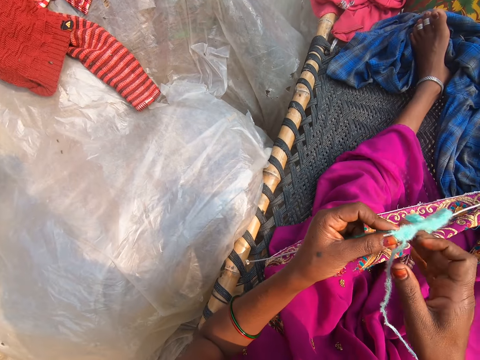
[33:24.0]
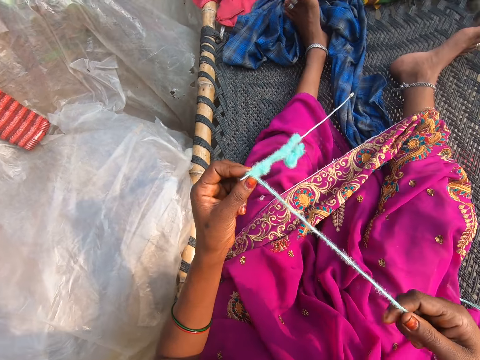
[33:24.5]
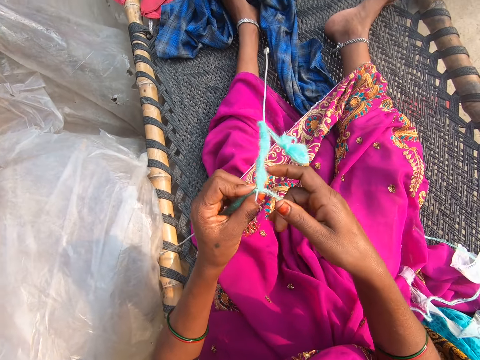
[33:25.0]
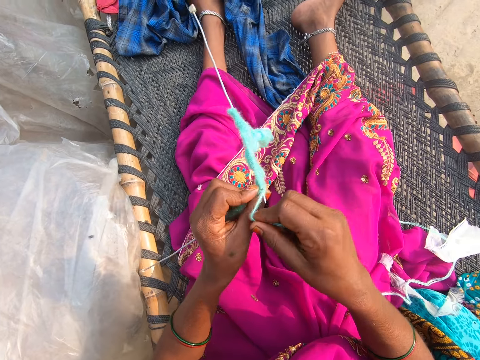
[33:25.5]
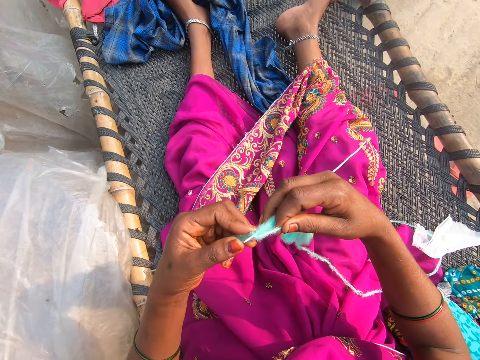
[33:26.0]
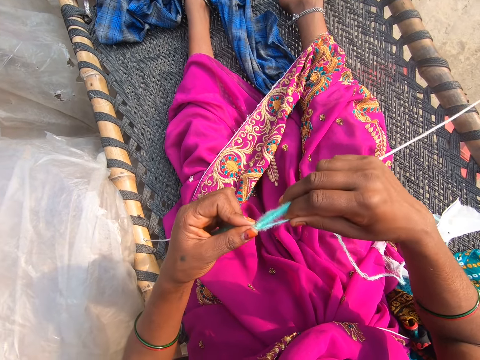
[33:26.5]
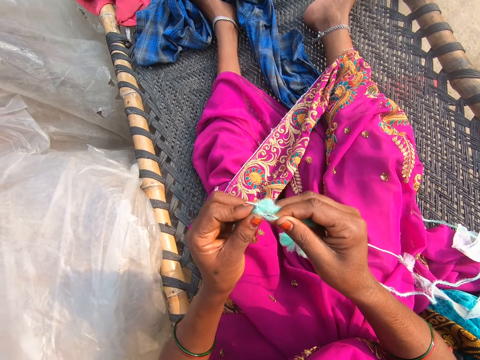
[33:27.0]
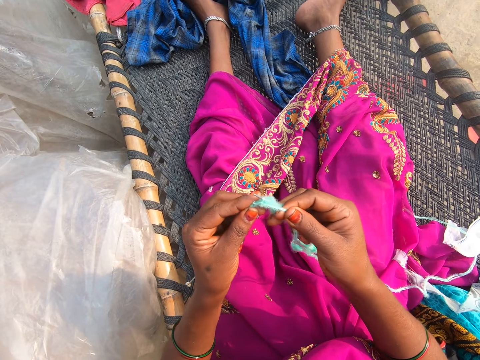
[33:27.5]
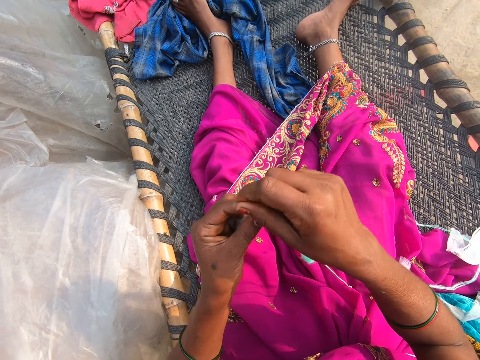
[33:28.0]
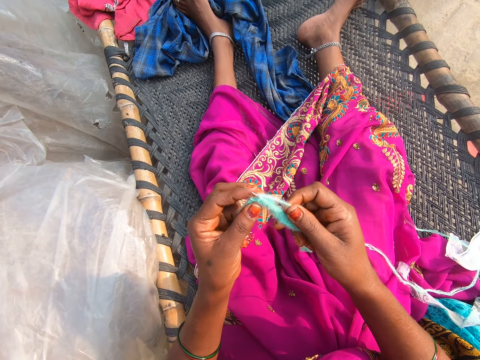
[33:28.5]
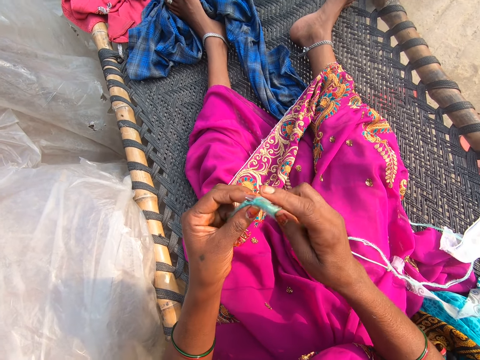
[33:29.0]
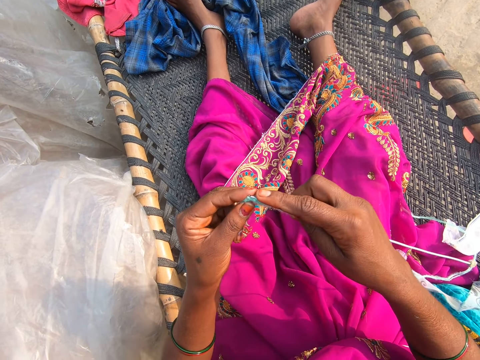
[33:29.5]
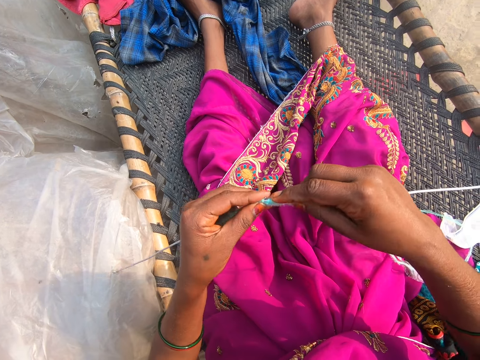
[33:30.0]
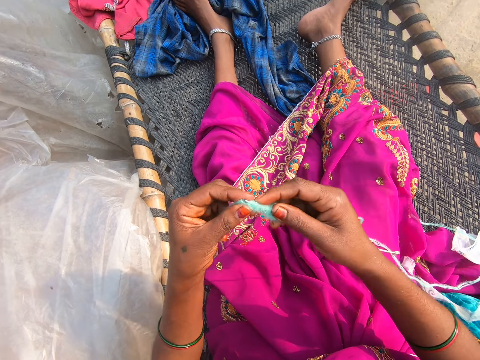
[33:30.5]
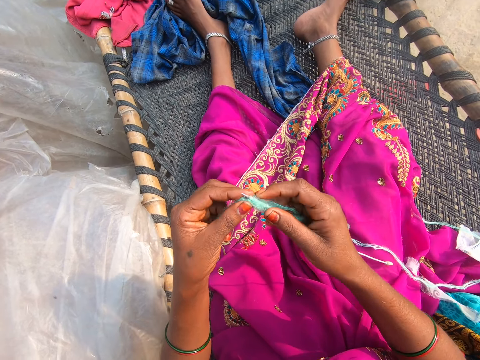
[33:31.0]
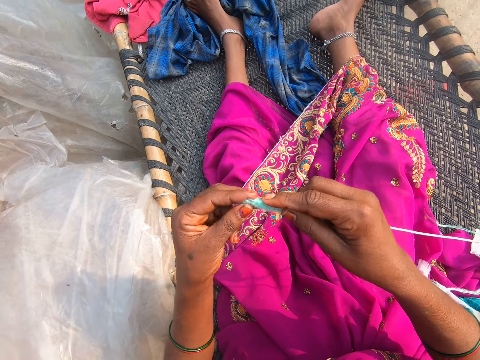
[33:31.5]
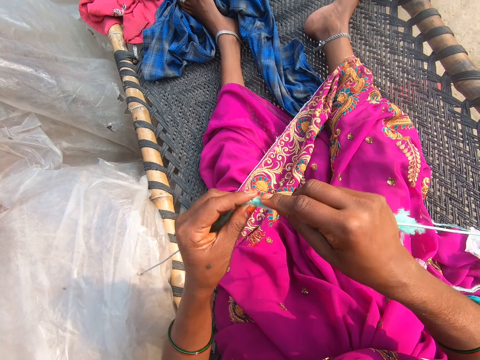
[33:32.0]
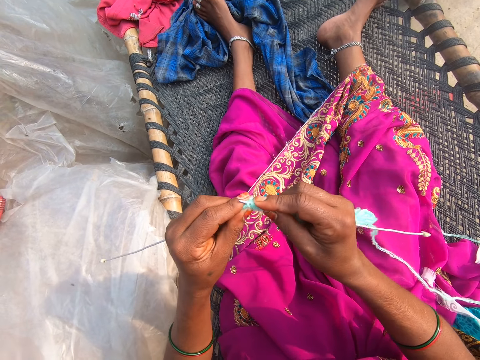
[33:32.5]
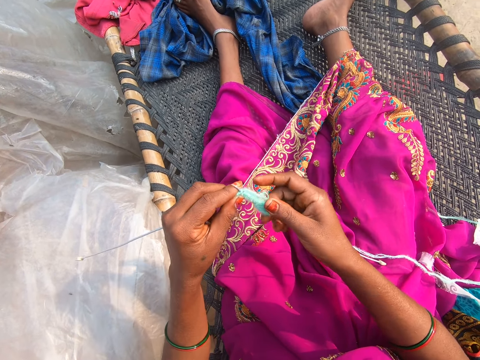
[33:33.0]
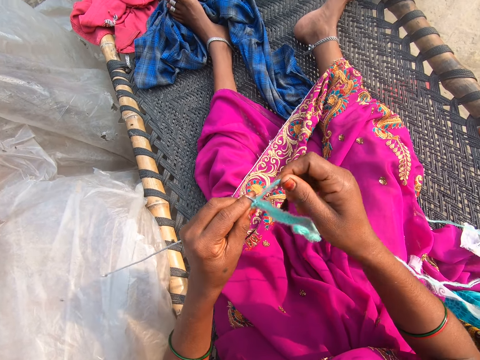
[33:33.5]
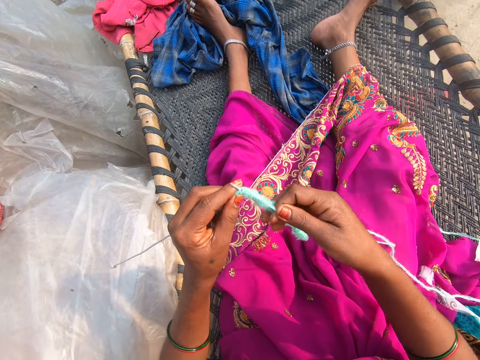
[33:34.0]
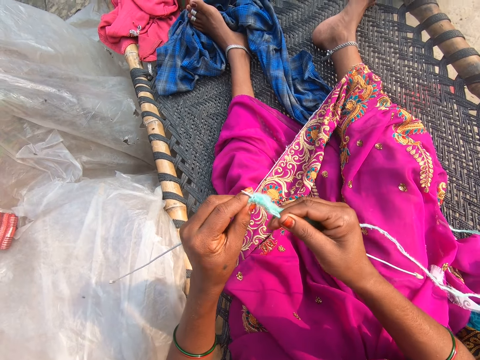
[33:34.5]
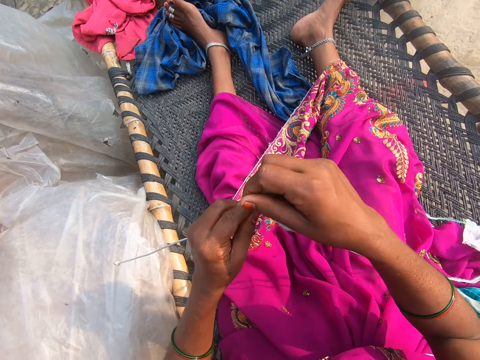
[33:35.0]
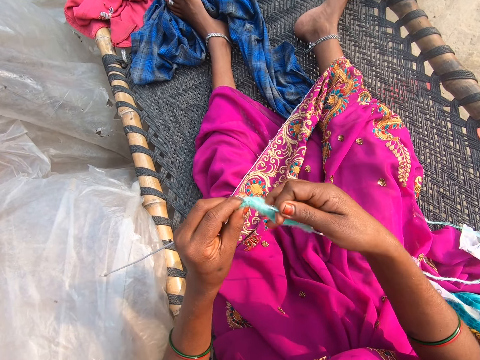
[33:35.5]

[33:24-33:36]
The camera wearer pulls the thread. They knit. They converse. They knit.

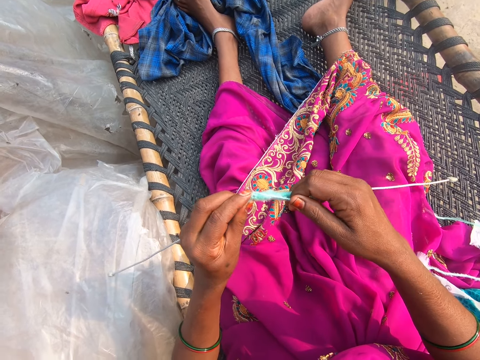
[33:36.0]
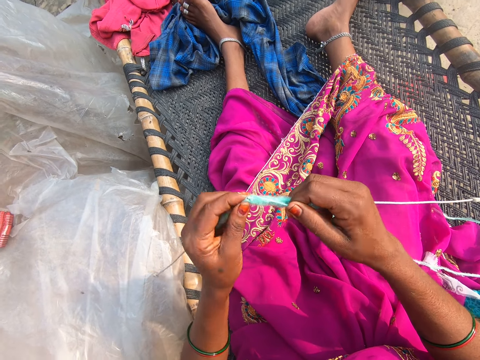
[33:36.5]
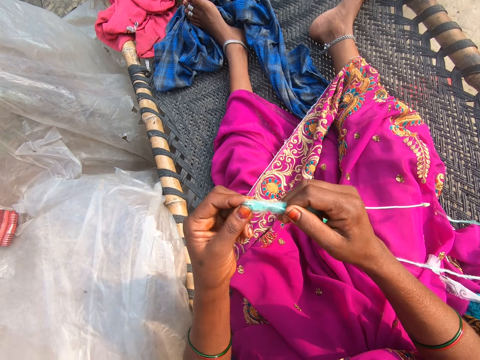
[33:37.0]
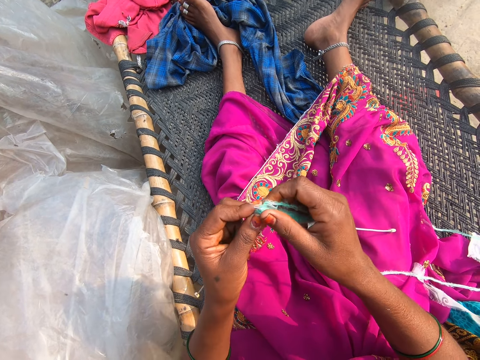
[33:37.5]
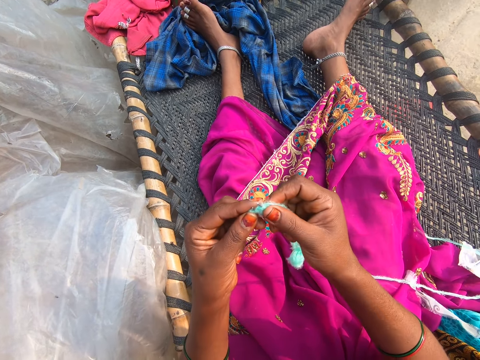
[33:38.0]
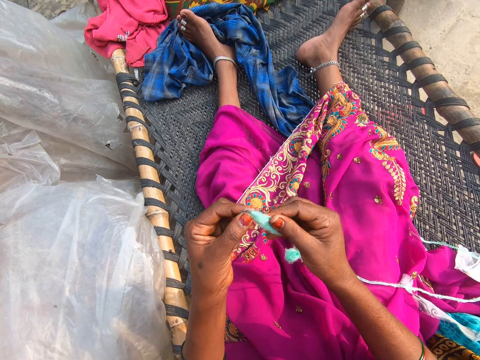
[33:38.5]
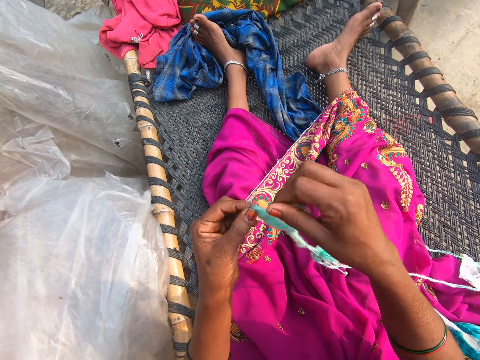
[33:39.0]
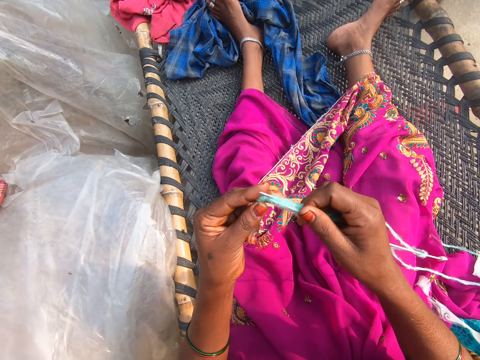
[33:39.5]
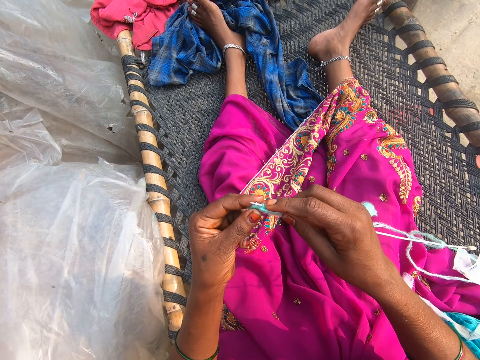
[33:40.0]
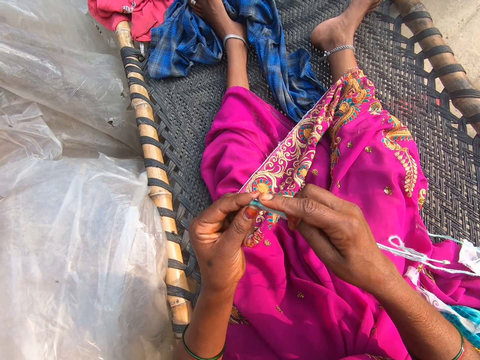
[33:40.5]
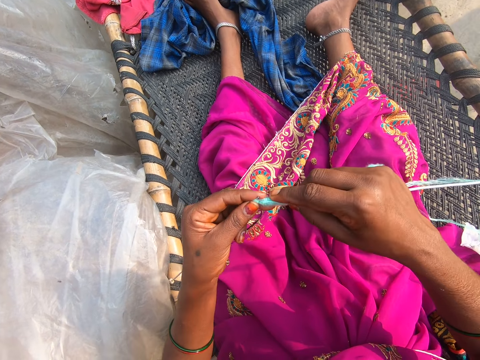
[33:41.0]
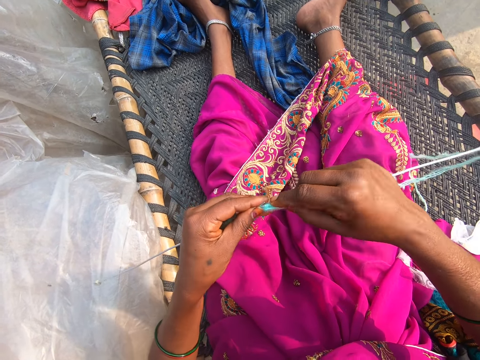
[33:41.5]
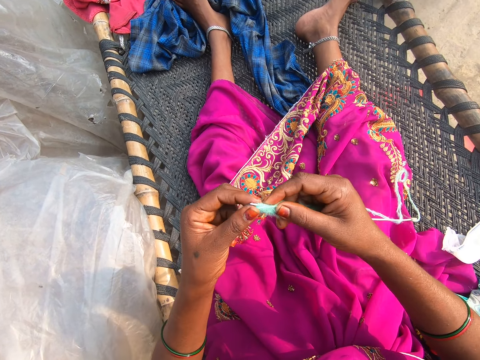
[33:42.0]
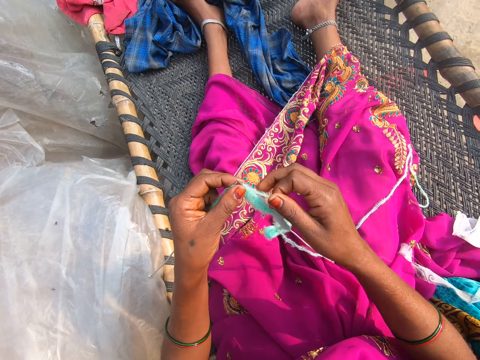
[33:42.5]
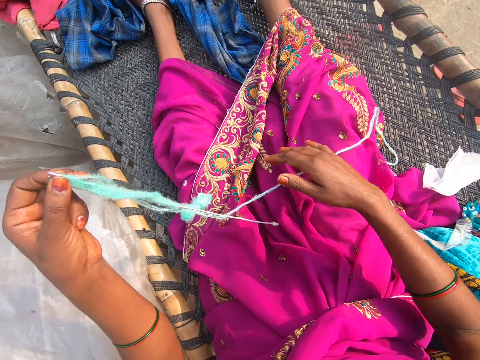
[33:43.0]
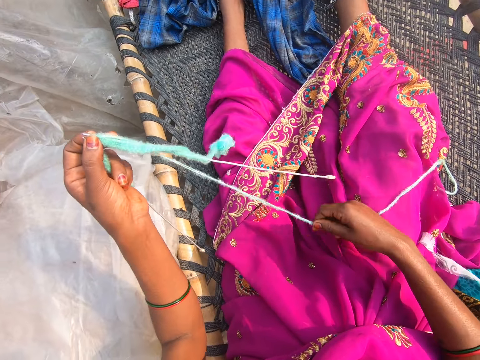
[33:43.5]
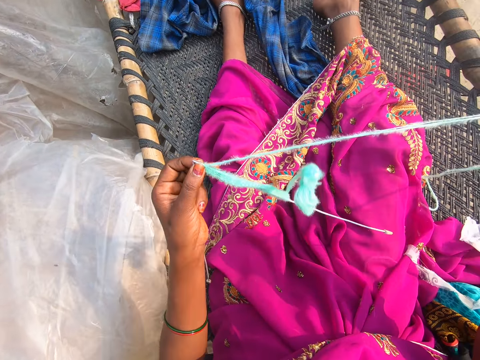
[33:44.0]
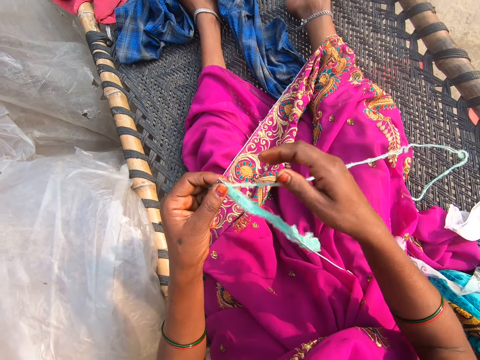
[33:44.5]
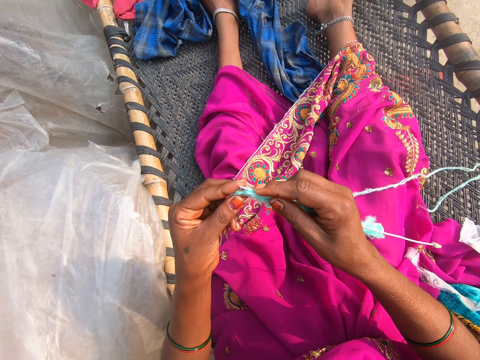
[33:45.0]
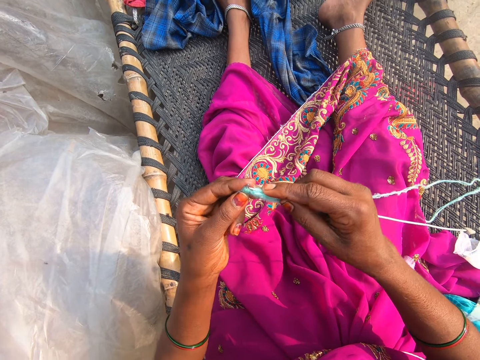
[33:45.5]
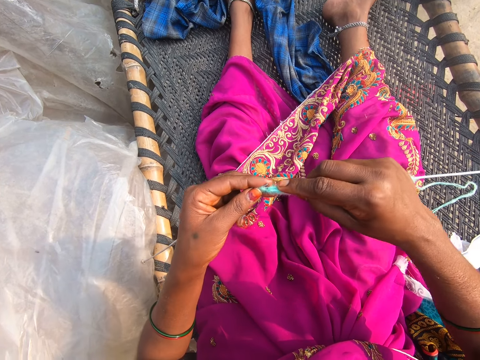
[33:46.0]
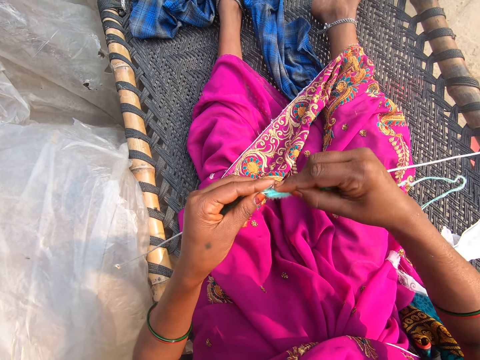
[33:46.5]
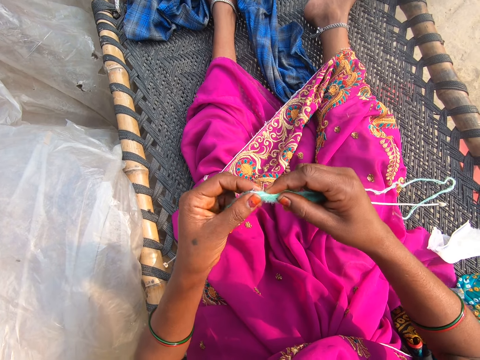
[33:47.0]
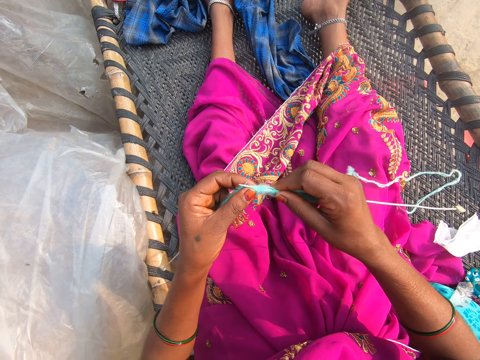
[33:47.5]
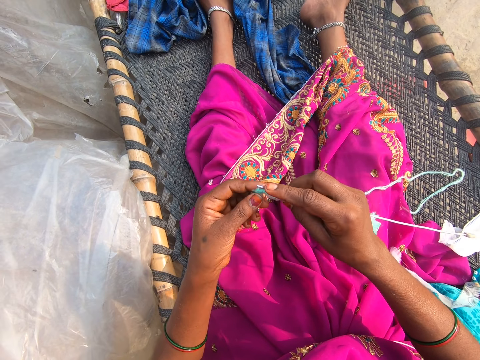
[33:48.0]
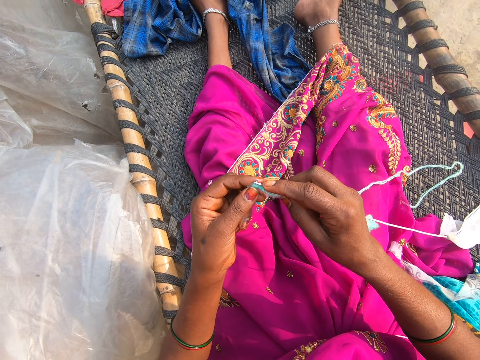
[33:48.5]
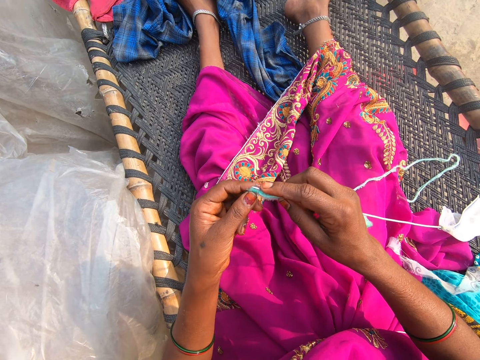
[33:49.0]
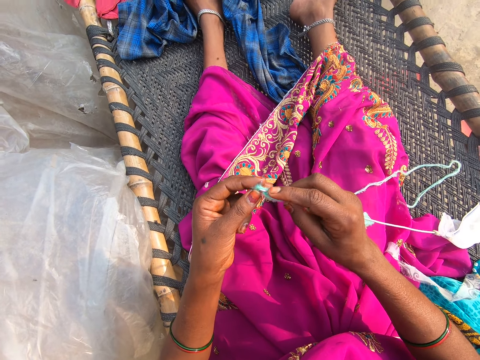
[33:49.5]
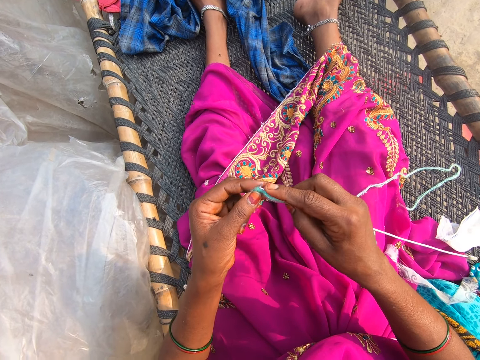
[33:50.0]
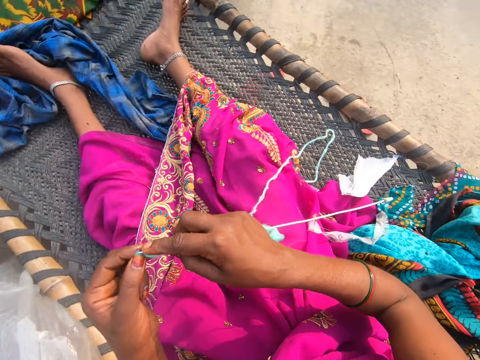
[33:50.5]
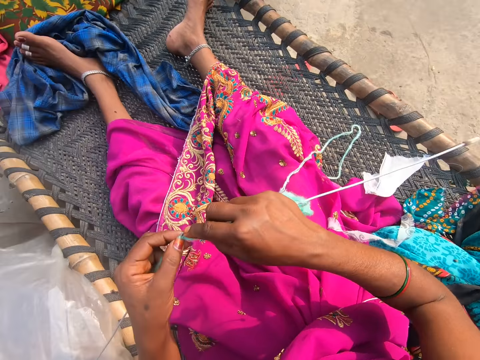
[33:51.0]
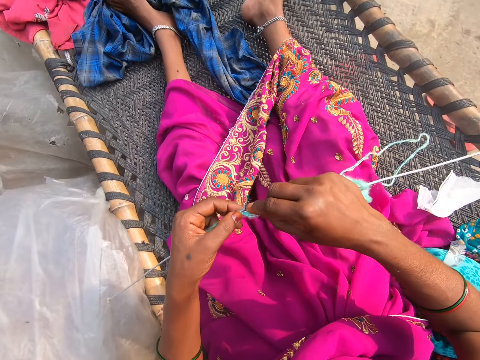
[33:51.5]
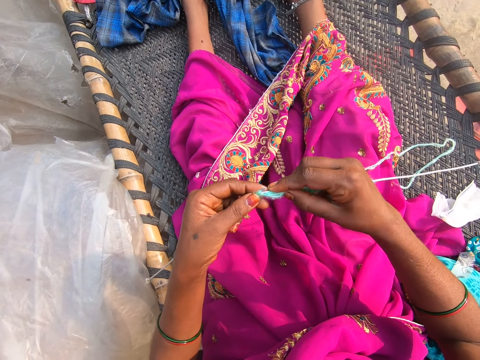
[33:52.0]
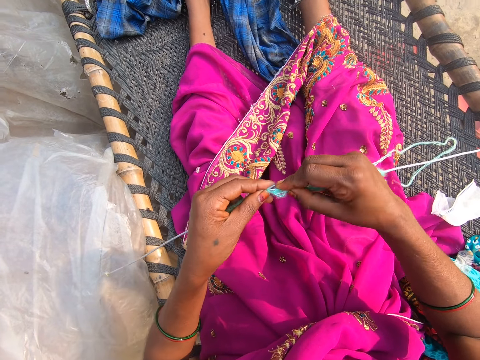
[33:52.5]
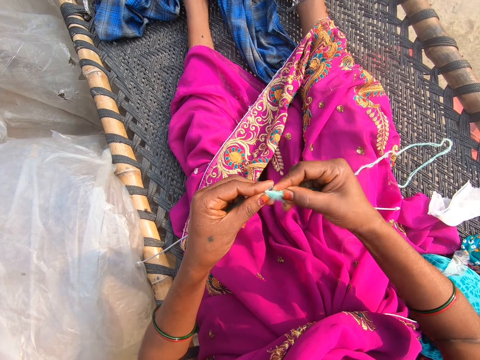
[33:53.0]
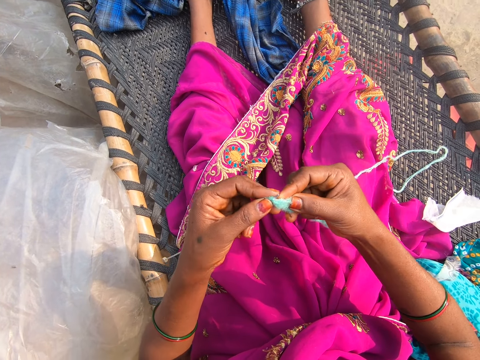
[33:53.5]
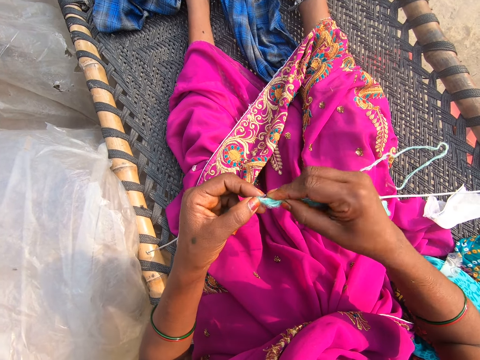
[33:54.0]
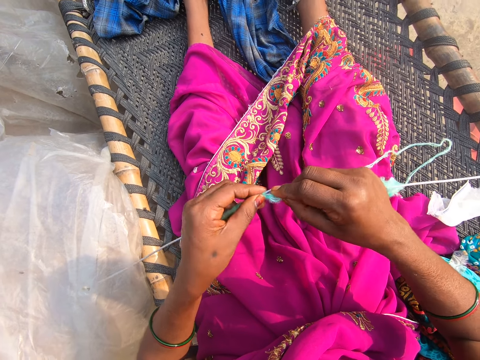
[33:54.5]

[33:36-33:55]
The camera wearer converses. They knit. They converse. They pull the thread. They knit.
